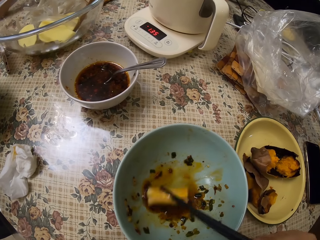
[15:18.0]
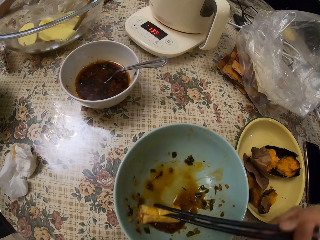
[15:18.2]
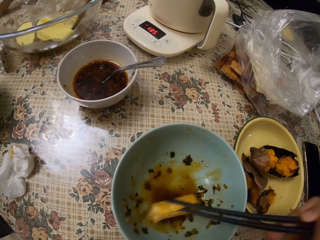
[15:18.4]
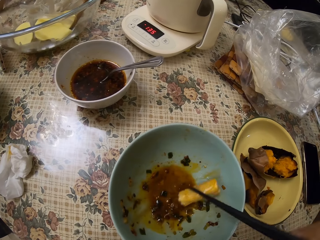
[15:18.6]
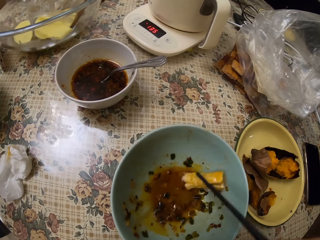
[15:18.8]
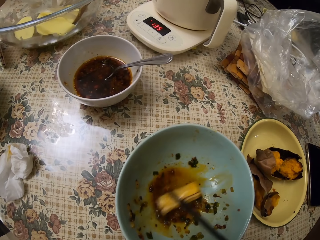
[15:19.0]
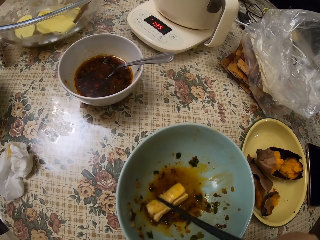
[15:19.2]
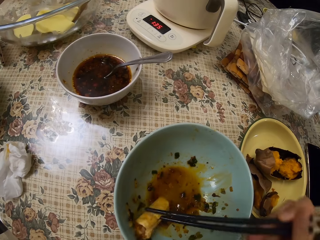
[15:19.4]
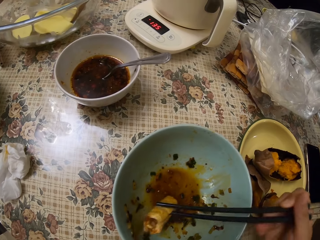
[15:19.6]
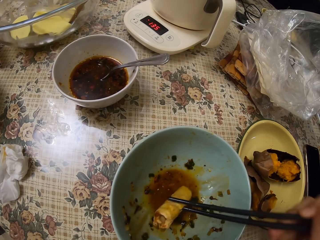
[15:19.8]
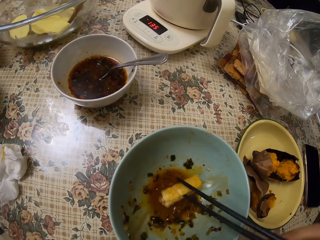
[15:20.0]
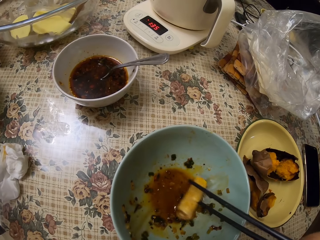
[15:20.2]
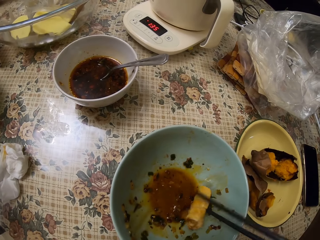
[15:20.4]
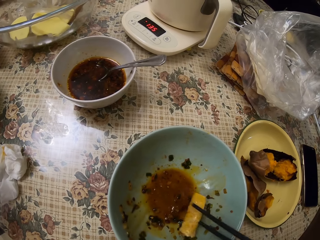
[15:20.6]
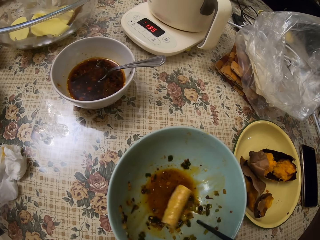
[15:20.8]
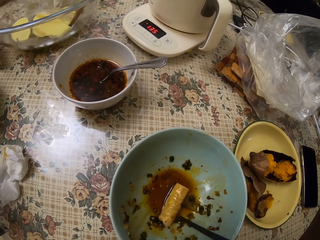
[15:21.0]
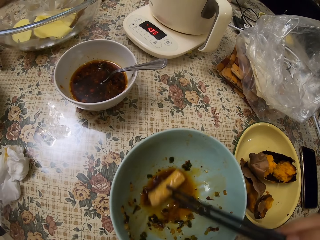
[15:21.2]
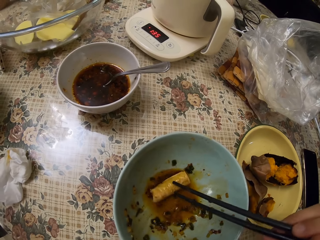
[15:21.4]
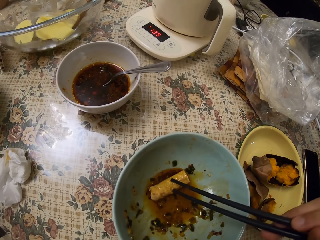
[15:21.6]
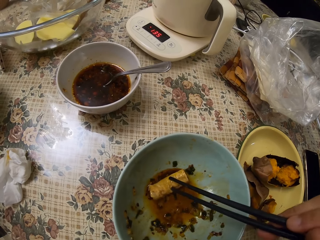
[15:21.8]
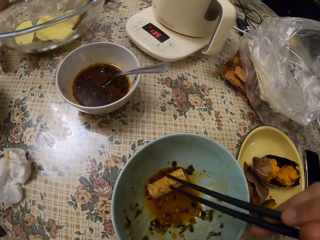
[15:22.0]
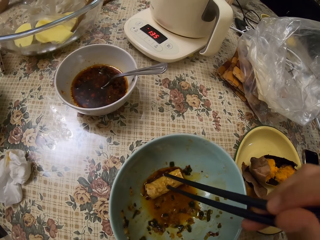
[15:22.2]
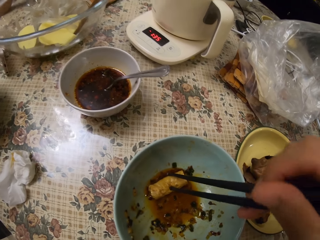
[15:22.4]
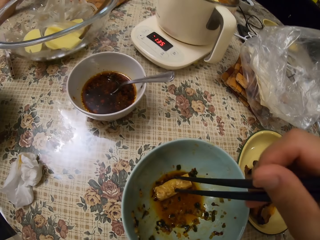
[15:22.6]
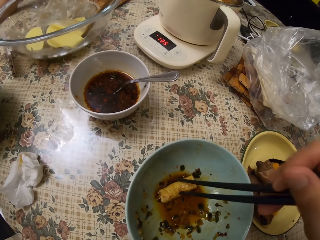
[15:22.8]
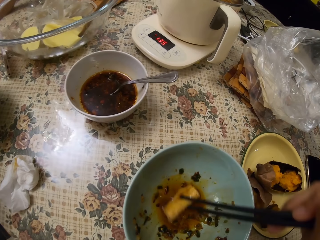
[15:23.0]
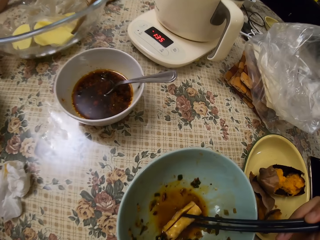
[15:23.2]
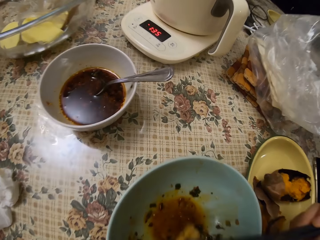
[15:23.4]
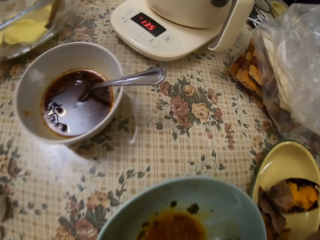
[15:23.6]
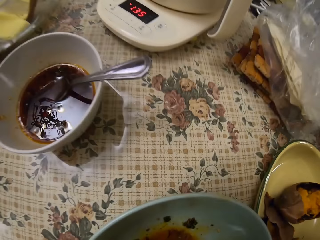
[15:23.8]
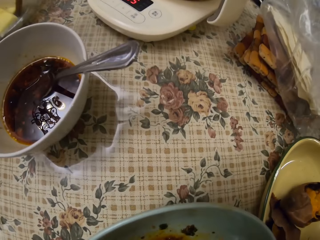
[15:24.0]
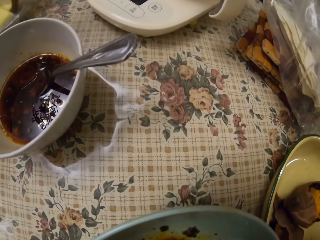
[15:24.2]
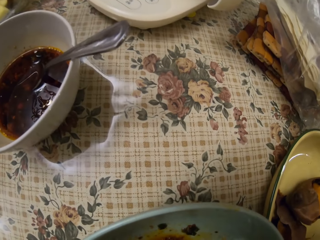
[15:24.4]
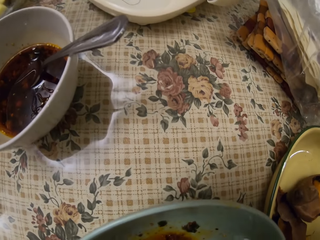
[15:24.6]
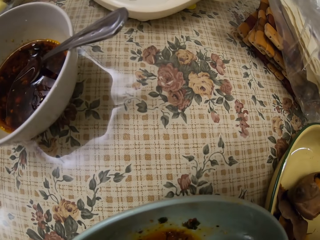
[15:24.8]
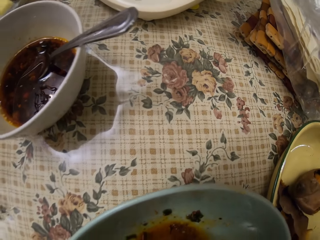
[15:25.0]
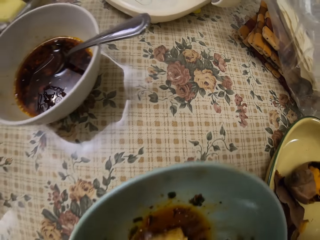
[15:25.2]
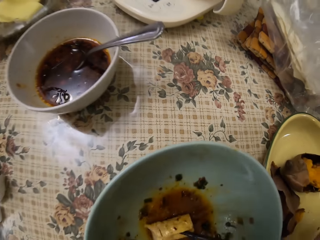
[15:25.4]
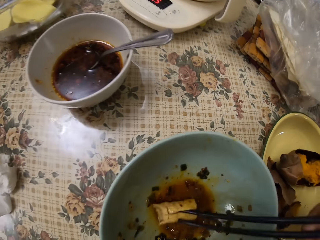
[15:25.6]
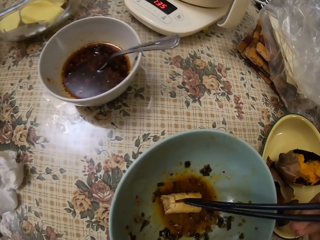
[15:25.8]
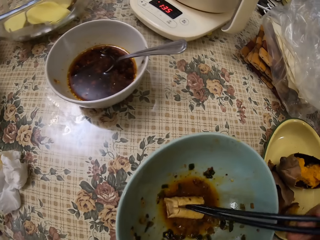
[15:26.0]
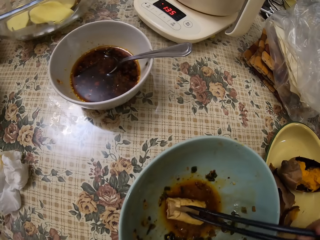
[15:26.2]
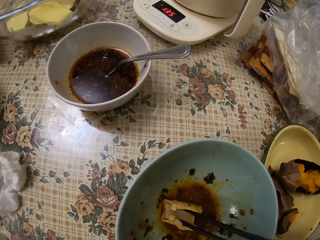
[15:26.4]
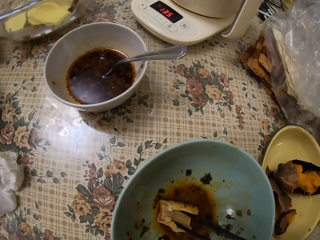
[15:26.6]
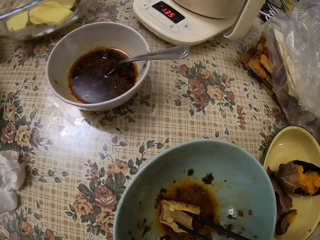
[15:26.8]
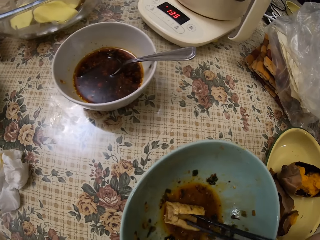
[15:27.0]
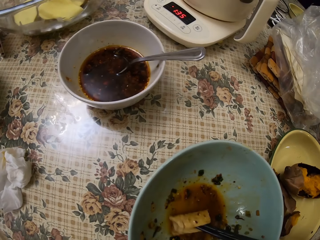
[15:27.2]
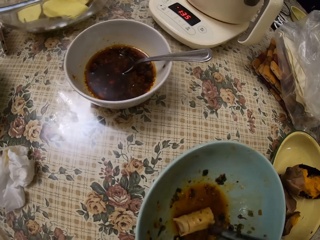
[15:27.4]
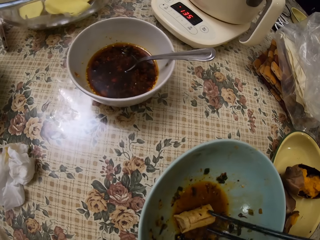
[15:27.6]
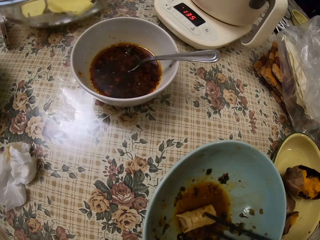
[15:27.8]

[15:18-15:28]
A girl holds chopsticks. The camera wearer pierces something with a chopstick in a bowl. The girl holds the chopsticks. The camera wearer looks around. They hold something with the chopsticks in the bowl.

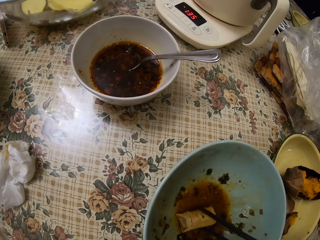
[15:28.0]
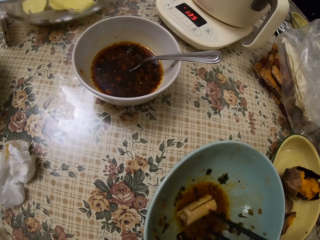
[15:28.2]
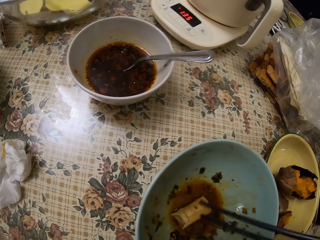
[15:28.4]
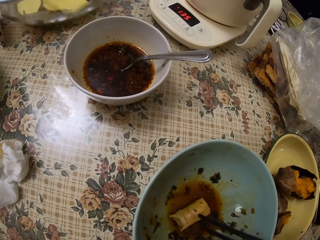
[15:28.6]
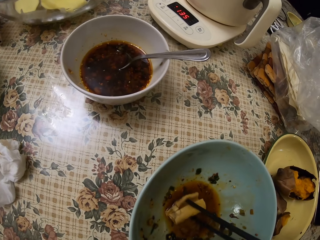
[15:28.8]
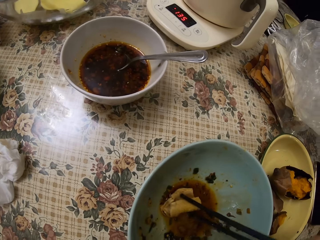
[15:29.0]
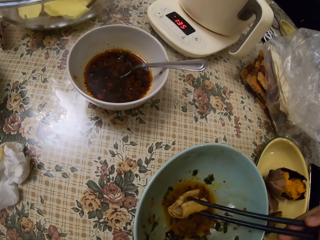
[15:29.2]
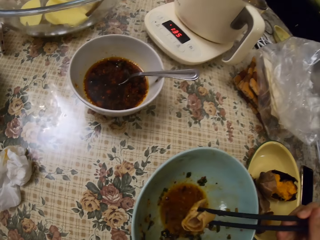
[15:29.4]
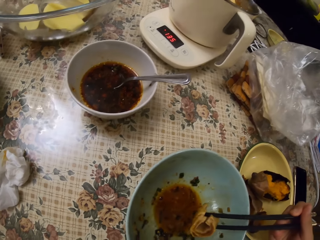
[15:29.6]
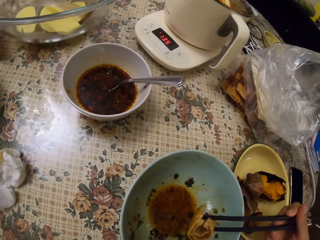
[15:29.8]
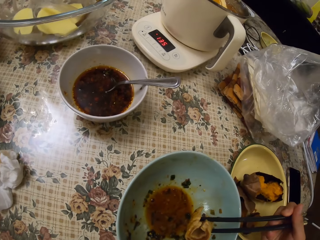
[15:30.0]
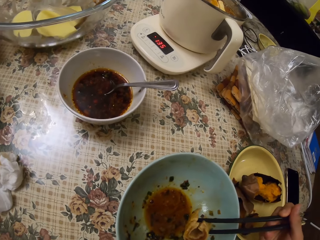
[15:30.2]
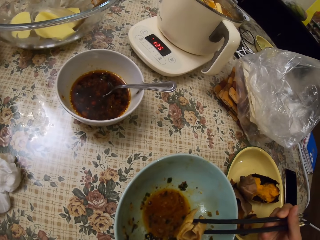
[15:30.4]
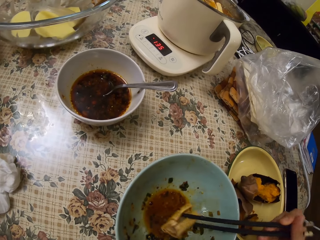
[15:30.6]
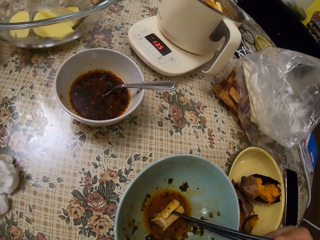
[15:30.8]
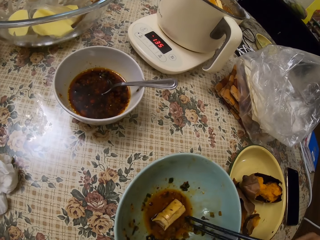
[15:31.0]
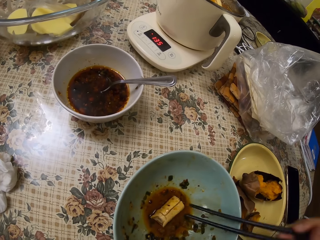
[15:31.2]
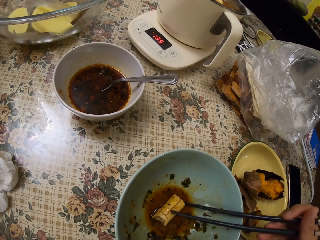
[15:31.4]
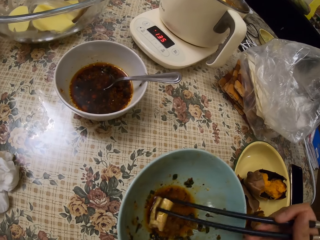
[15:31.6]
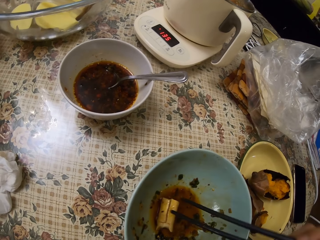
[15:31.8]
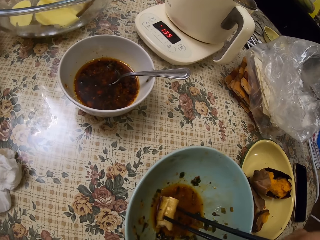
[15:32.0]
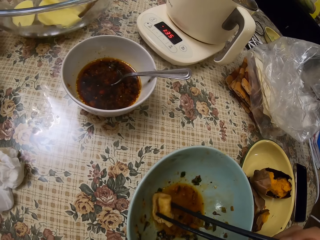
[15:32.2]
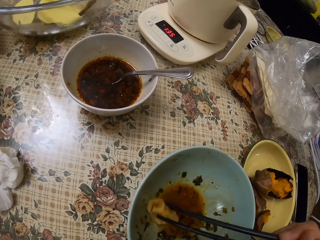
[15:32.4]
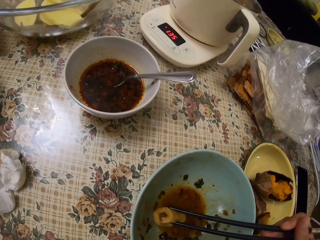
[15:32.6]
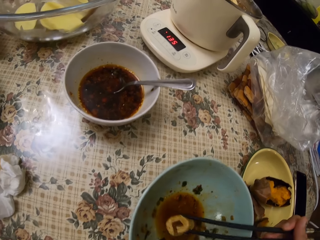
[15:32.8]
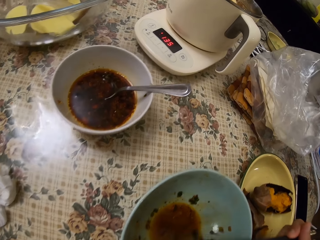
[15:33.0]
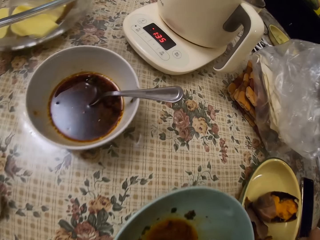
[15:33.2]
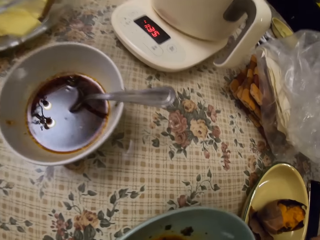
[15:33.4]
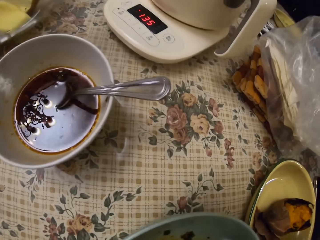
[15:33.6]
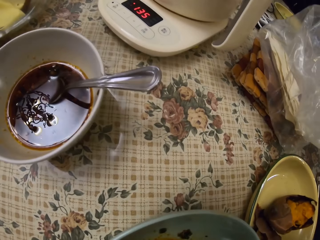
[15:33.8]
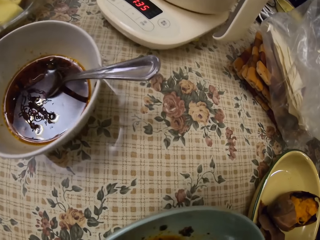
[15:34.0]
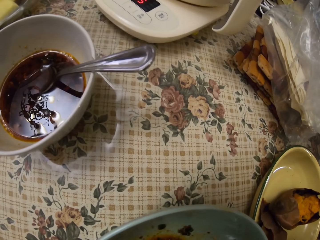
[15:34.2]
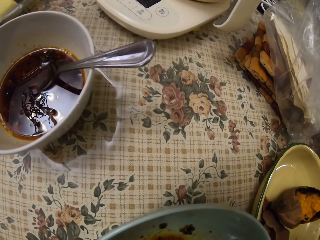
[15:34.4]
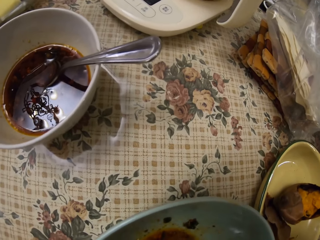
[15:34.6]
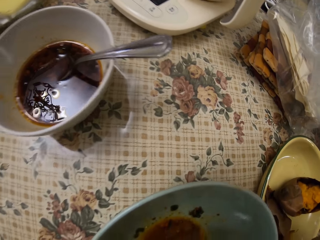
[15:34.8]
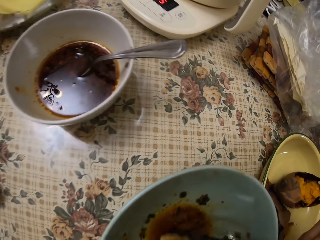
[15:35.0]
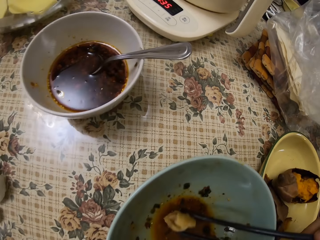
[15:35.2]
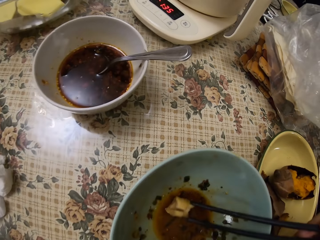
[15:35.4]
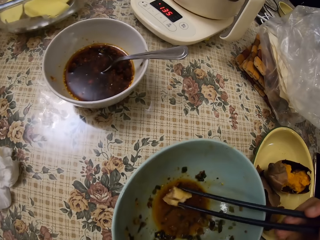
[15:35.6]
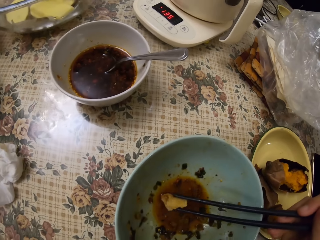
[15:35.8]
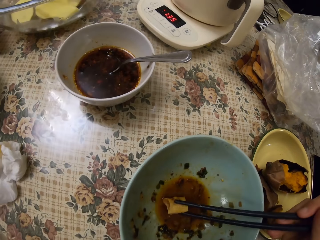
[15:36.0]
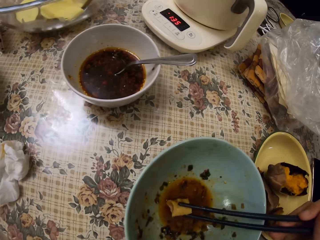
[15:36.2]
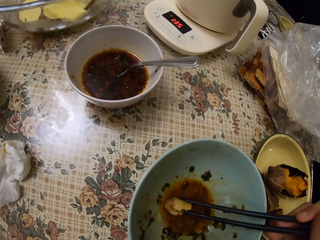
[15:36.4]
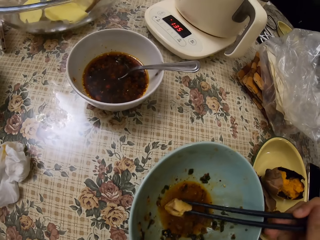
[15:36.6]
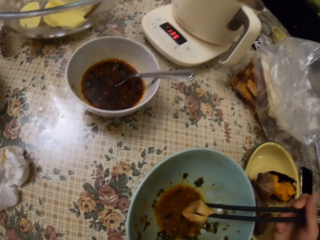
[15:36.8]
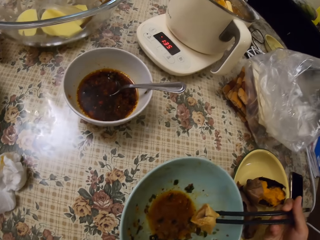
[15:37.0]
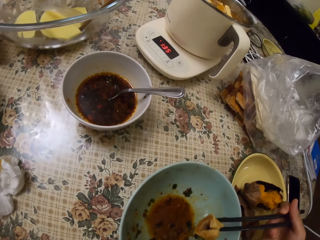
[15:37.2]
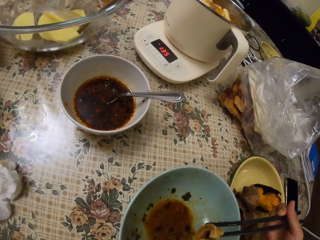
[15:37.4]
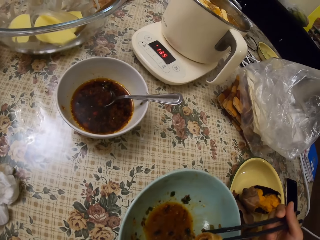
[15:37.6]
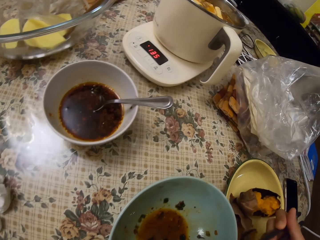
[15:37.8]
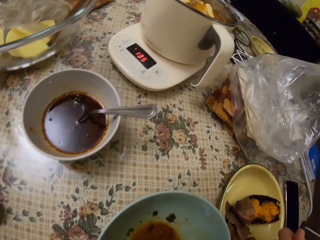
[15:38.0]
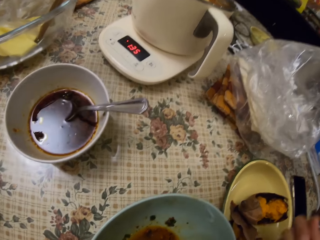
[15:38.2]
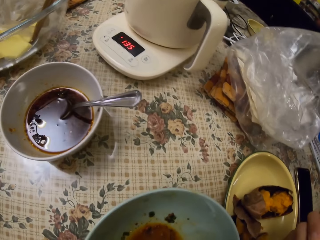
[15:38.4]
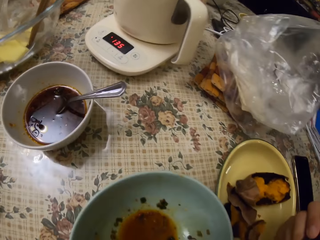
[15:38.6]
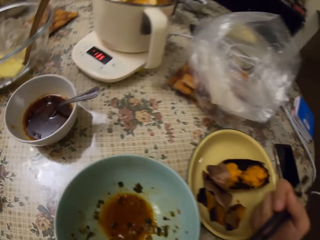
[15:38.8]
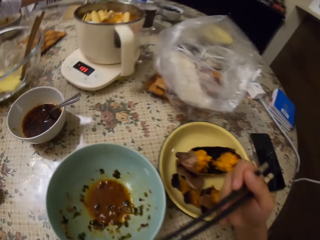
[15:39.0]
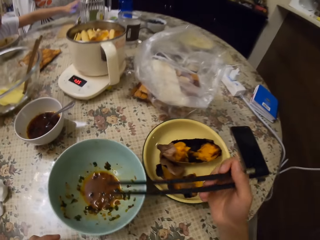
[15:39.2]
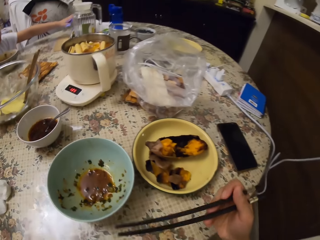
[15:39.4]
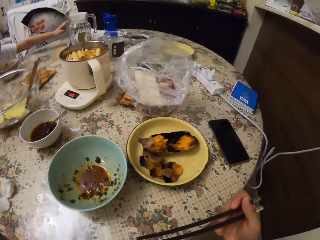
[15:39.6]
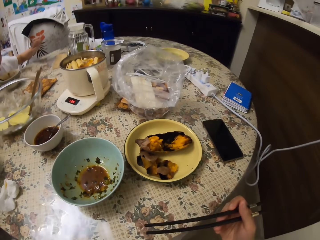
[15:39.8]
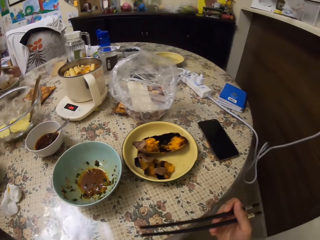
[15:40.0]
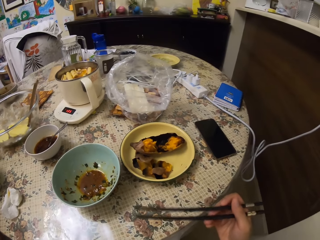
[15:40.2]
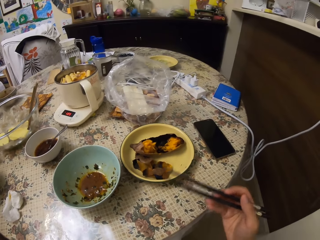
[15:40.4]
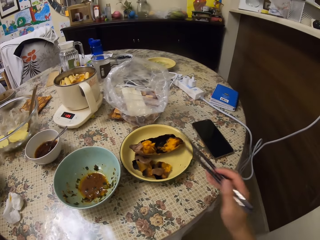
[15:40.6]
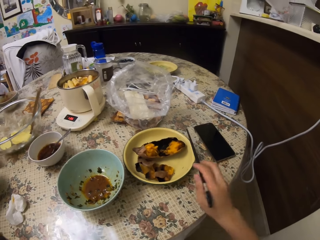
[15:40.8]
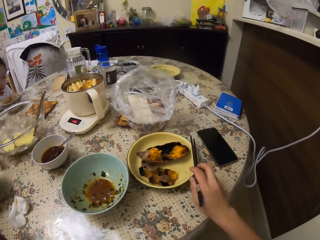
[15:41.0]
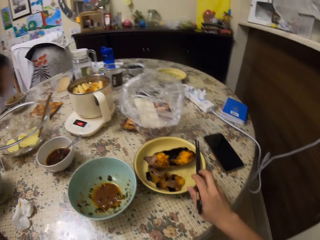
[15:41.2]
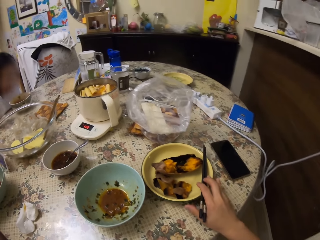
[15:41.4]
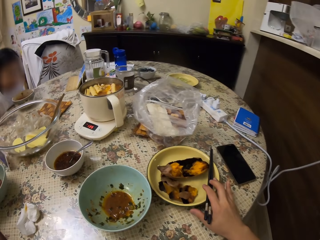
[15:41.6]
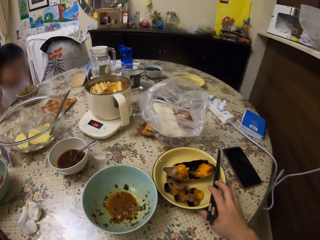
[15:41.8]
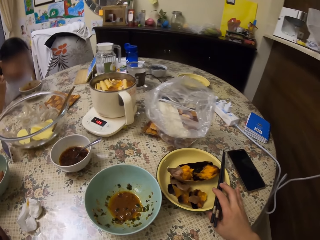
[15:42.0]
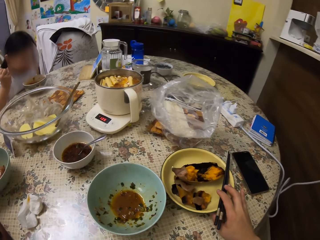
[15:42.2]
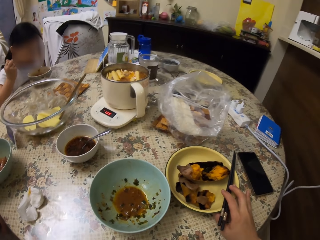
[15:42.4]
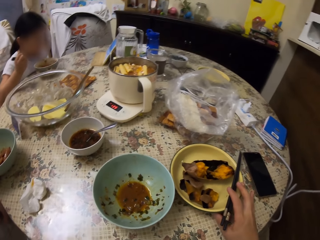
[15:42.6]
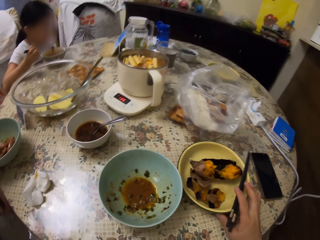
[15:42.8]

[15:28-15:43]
The camera wearer picks up something with chopsticks in a bowl. They look around. They put something with the chopsticks in the bowl. They pick up something with the chopsticks in the bowl. They bite something. They eat the food. They put something with the chopsticks in the bowl. They pick up something with the chopsticks in the bowl. They bite something. They look around. A girl moves the hand. The camera wearer puts the chopsticks on a plate. The girl puts something in the mouth.
